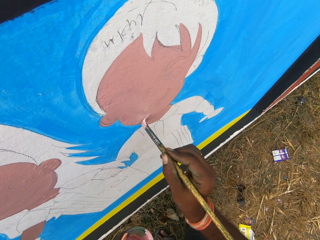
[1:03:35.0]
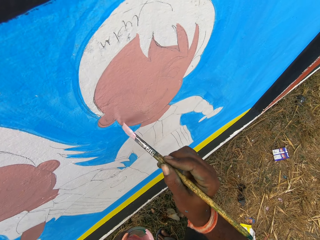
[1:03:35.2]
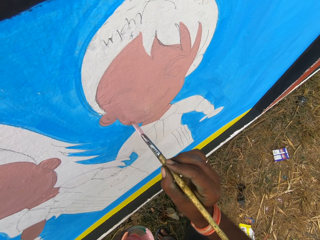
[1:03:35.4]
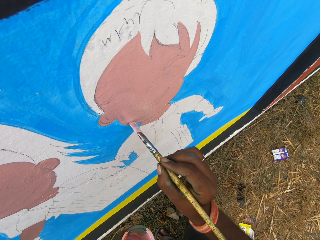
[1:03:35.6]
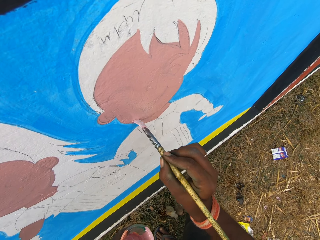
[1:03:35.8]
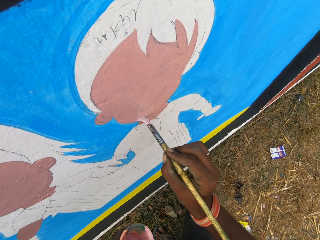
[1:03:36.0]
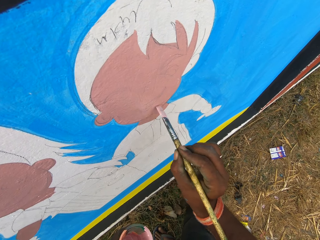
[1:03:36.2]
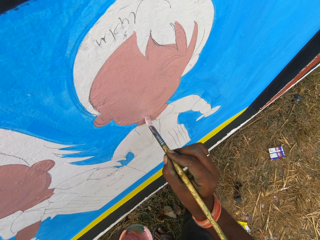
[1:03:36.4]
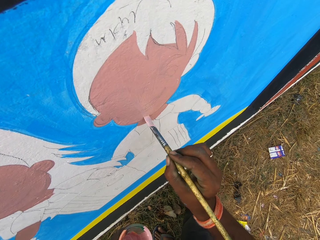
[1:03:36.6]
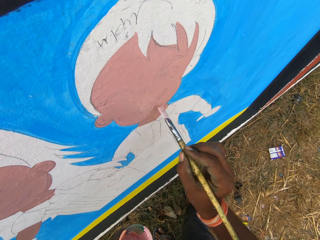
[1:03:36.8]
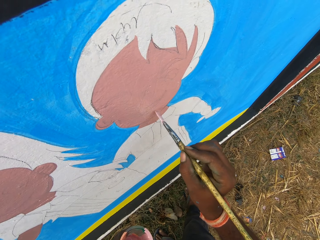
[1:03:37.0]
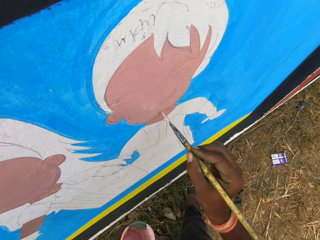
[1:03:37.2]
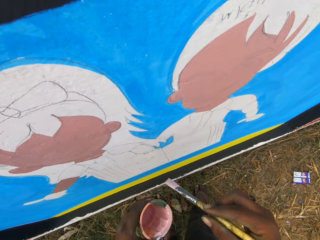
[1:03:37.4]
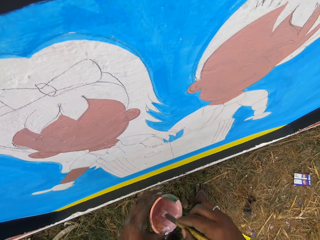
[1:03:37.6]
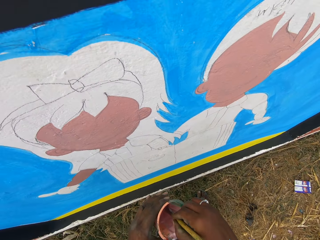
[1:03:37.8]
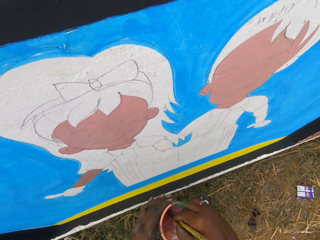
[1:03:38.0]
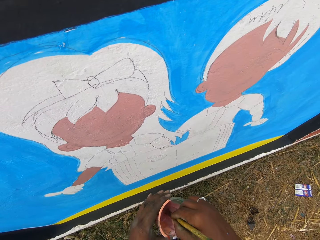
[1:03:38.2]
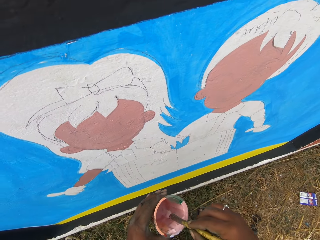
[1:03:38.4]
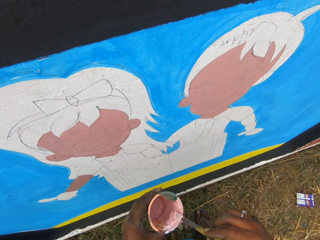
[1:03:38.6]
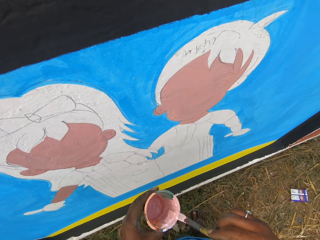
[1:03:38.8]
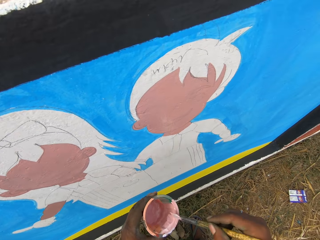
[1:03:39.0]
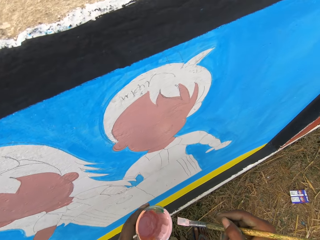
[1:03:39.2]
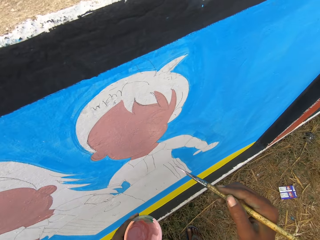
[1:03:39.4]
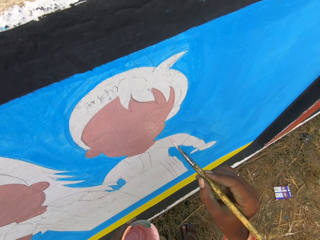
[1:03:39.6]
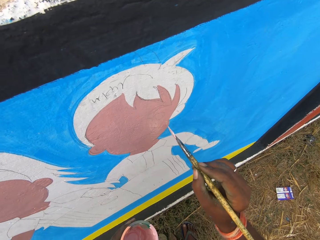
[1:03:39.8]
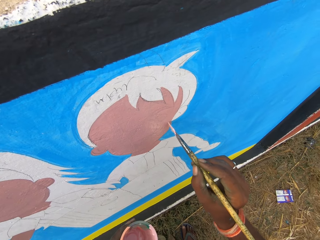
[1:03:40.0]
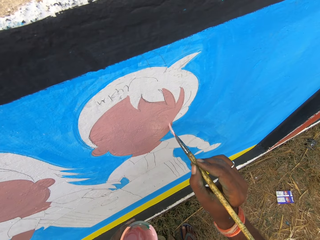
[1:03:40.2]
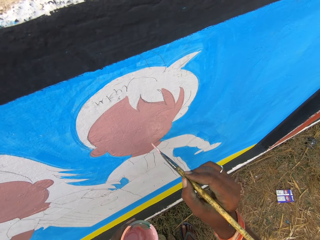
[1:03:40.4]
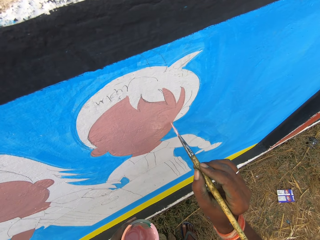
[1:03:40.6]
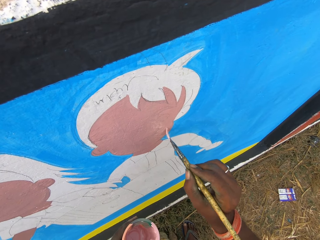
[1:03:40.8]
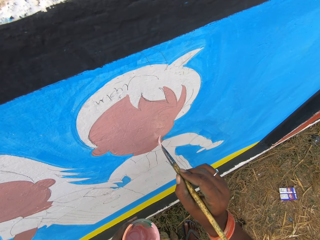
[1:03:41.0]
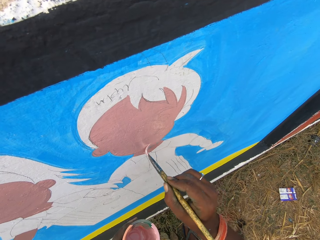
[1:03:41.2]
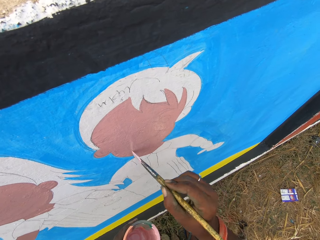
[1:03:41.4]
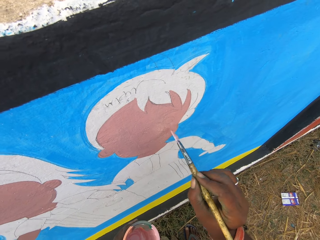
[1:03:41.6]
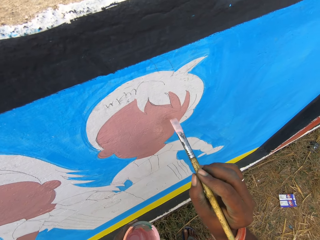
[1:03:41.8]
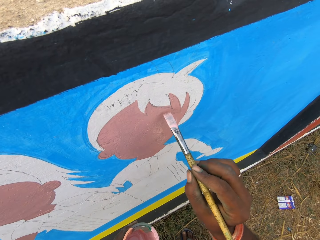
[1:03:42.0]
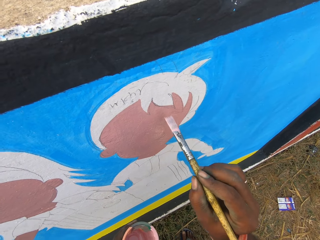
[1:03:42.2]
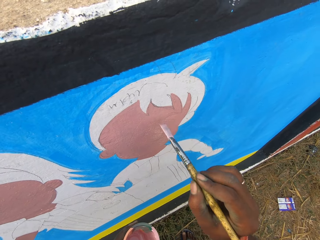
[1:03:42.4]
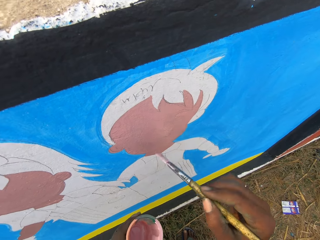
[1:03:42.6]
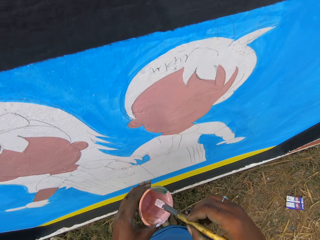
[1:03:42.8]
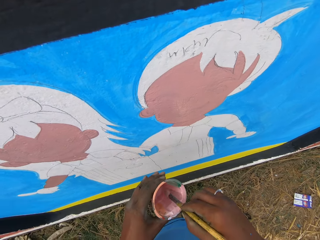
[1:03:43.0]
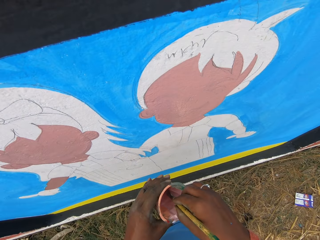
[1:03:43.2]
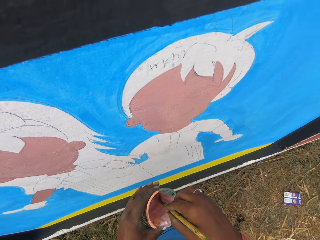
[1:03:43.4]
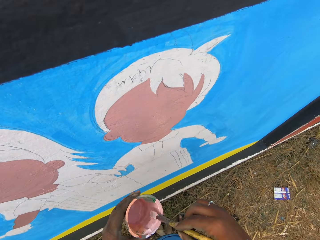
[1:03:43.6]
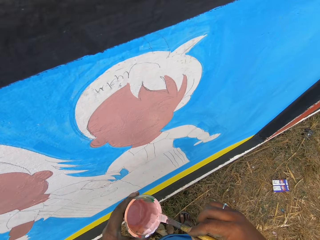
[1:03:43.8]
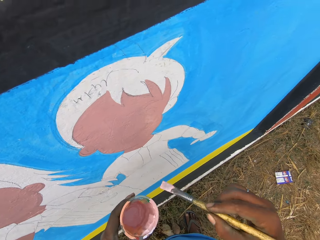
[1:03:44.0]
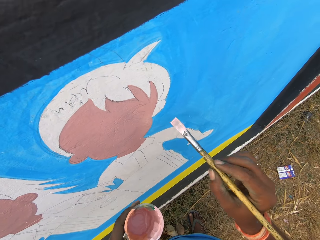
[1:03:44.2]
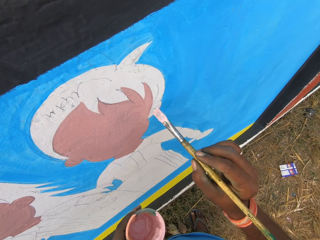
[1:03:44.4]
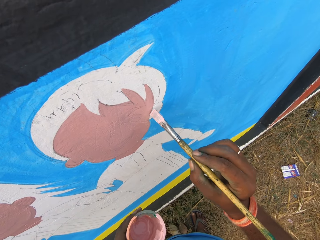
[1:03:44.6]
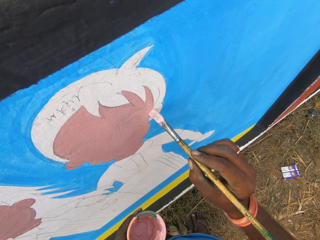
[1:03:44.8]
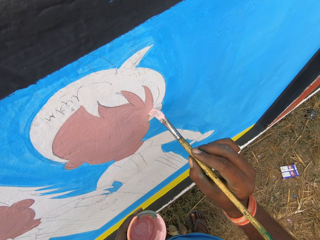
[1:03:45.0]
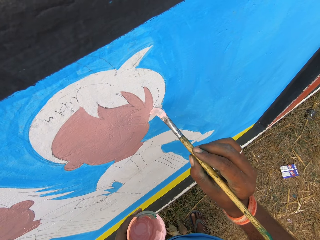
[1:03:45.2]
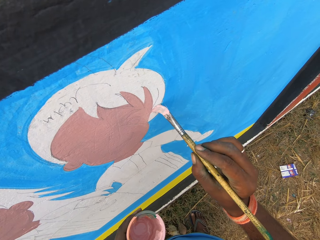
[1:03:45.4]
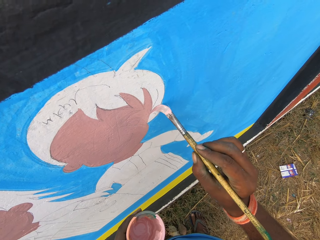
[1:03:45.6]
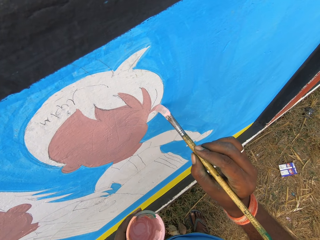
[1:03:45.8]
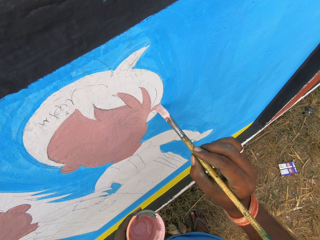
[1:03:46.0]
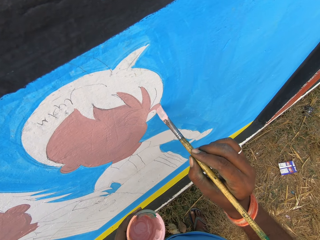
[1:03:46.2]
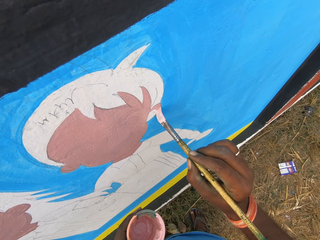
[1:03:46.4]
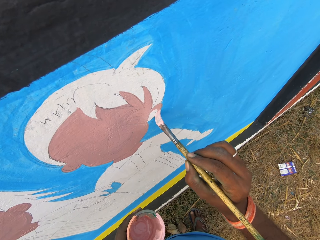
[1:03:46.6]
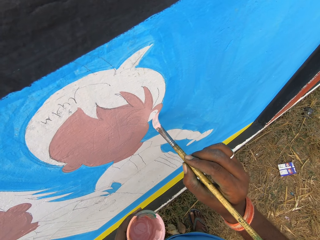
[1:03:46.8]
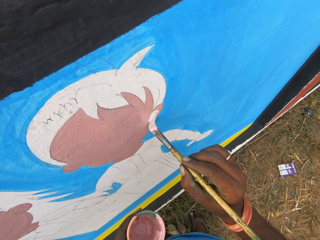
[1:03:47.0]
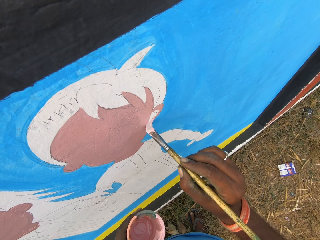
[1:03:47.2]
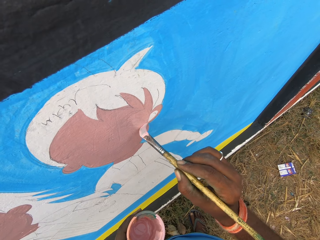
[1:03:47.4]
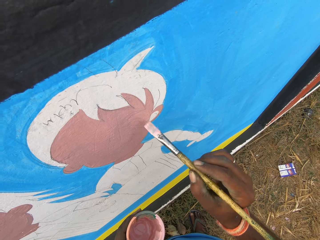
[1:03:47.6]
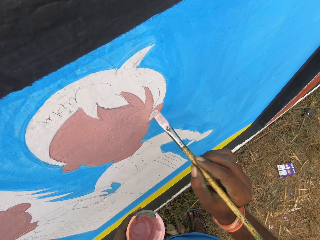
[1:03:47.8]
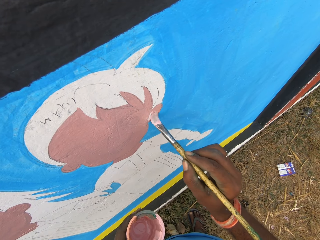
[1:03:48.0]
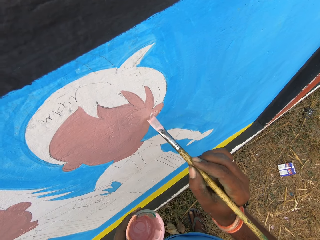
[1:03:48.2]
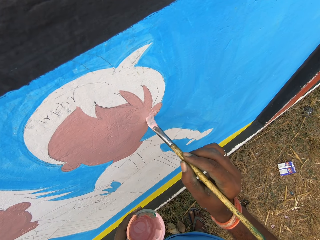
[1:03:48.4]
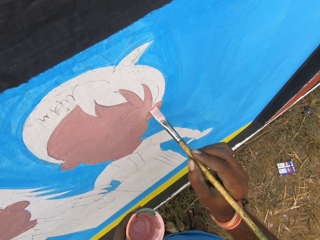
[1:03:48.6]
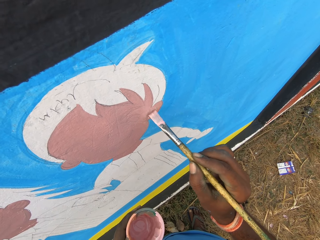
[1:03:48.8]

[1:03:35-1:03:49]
The camera wearer dips the painting brush into the paint bowl in his left hand. He rubs the painting brush against the edge of the paint bowl. He paints on the wall with the painting brush in his right hand. He dips the painting brush into the paint bowl in his left hand. He rubs the painting brush against the edge of the paint bowl. He paints on the wall with the painting brush in his right hand.

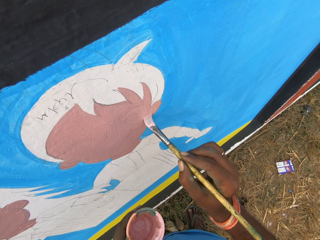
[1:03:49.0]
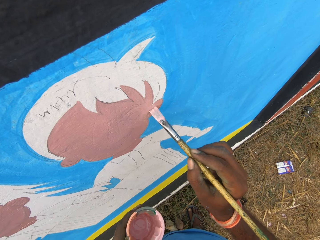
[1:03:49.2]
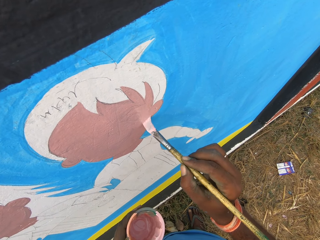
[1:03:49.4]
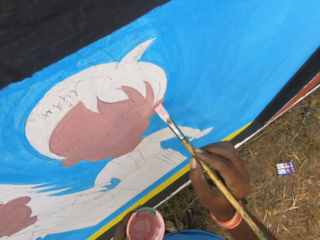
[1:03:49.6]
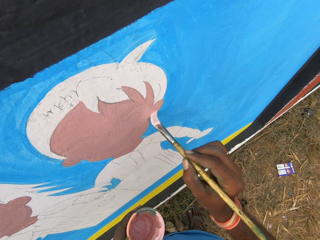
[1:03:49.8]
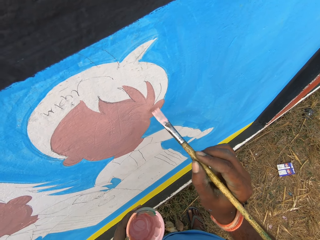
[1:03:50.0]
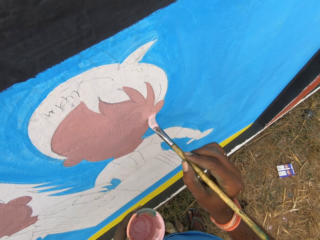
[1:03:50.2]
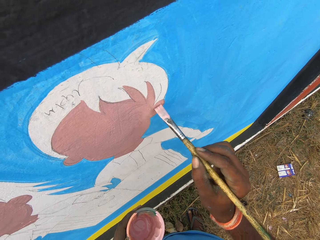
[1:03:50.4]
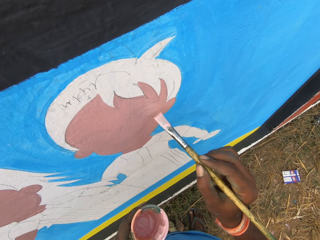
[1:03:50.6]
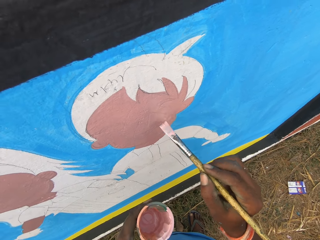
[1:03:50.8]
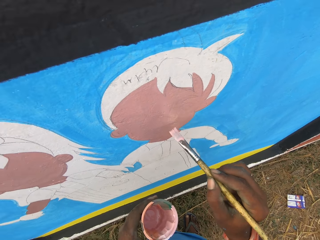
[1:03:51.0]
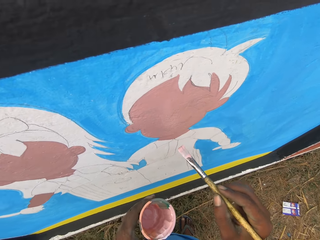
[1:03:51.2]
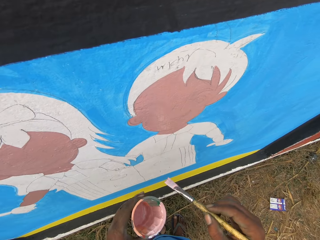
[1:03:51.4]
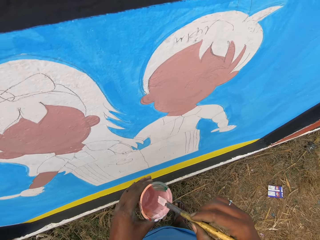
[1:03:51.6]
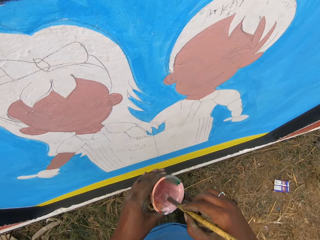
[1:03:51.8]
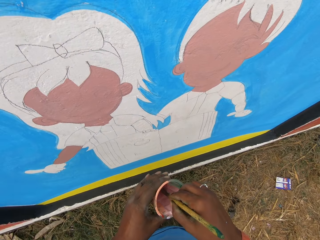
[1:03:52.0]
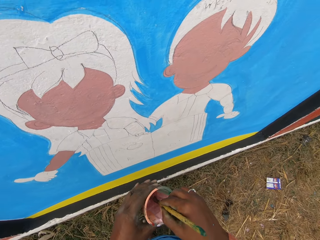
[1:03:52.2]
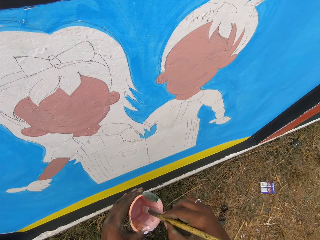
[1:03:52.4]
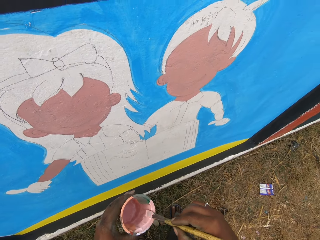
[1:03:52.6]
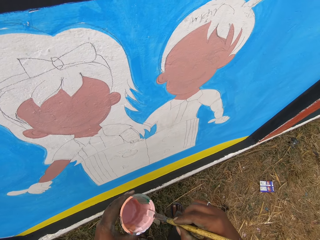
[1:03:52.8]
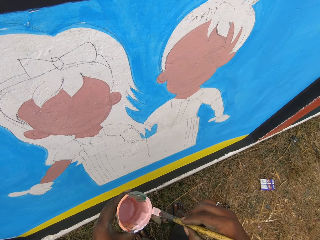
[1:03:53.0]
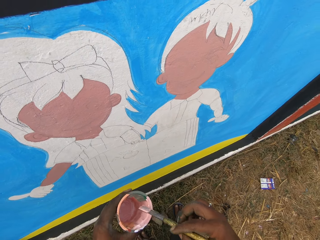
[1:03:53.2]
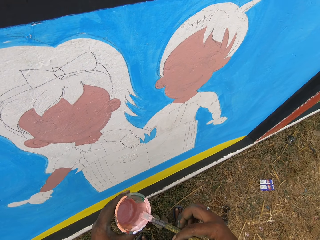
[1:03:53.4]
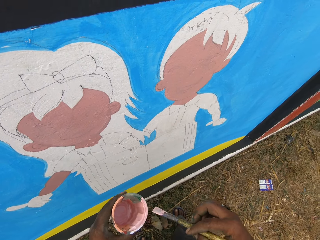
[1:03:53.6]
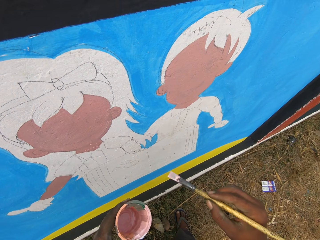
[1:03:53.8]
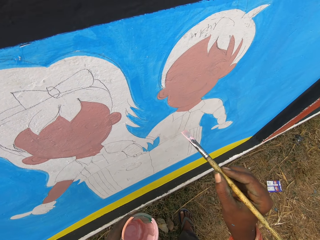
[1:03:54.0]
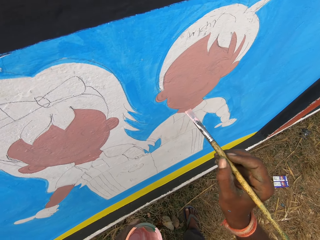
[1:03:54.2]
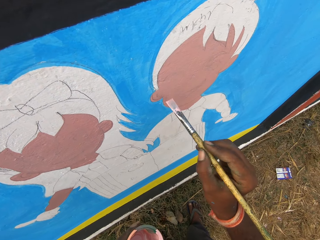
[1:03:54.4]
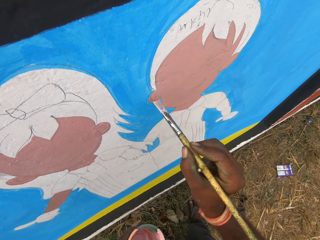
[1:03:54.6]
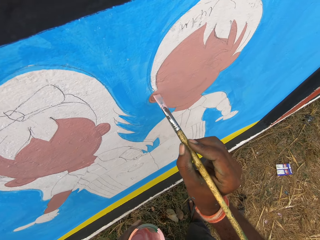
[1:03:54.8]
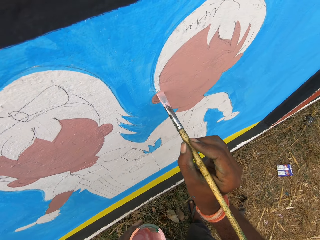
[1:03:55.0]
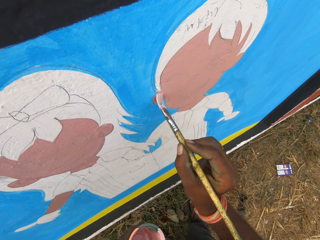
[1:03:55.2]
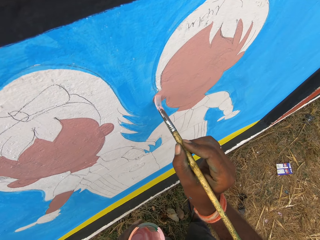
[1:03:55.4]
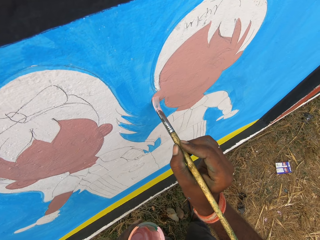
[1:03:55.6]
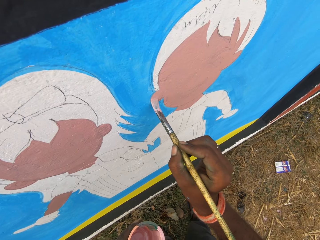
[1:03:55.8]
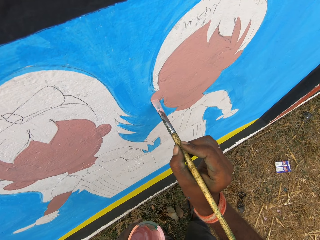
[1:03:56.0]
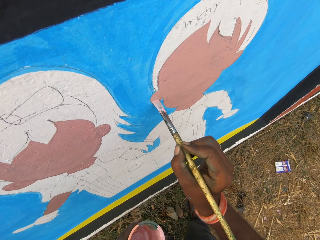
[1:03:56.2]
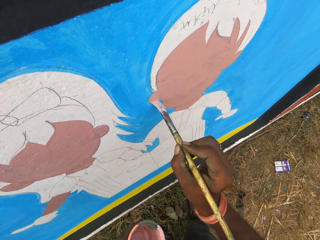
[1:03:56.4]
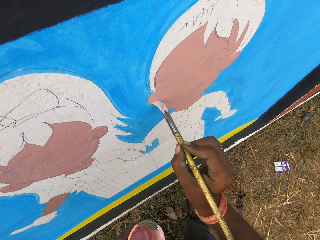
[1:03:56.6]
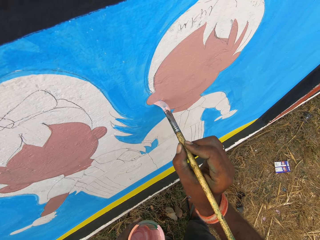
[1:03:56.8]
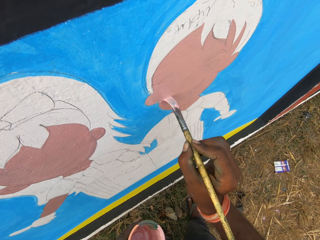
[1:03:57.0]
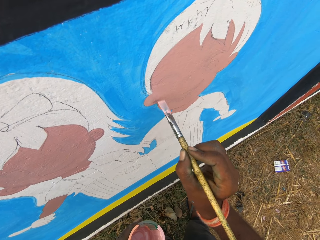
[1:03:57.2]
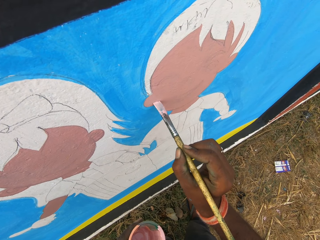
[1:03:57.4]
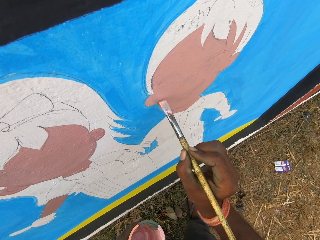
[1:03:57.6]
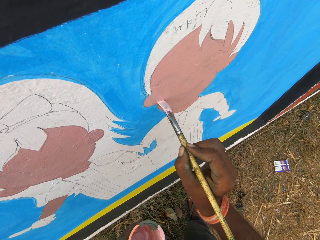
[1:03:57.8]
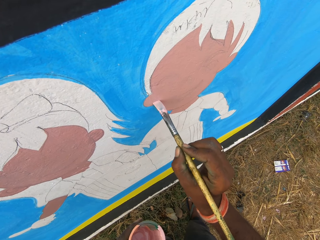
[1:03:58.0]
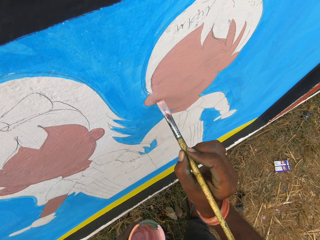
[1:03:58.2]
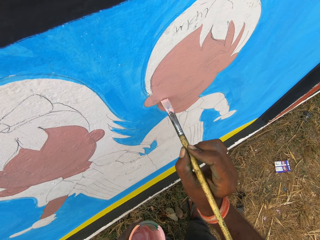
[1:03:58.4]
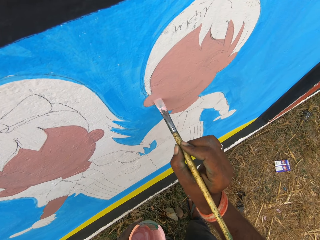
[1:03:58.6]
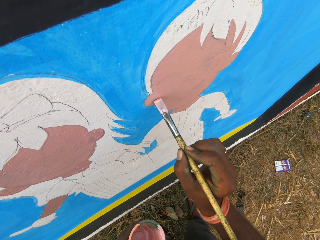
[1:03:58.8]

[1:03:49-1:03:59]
The camera wearer dips the painting brush into the paint bowl in his left hand. He rubs the painting brush against the edge of the paint bowl. He paints on the wall with the painting brush in his right hand.
